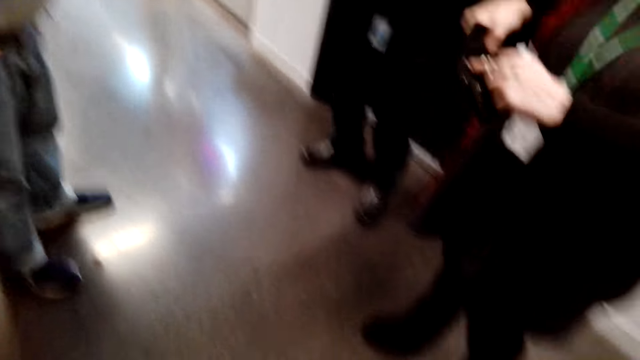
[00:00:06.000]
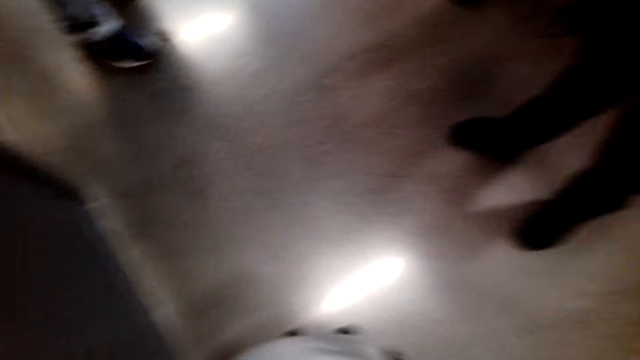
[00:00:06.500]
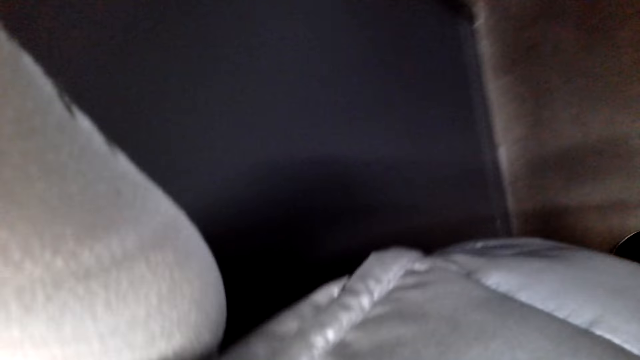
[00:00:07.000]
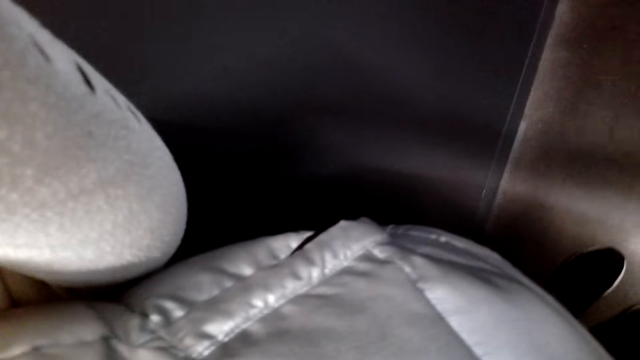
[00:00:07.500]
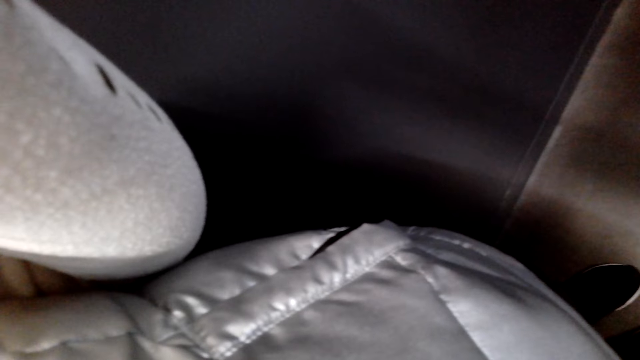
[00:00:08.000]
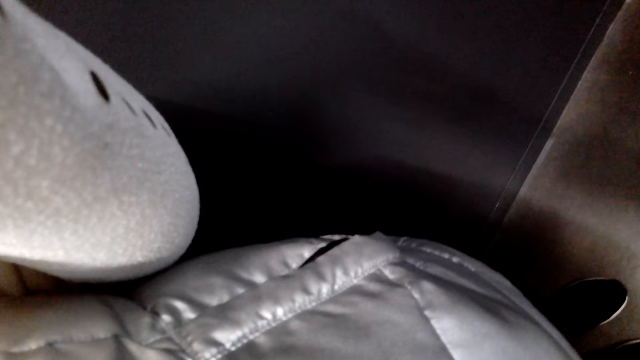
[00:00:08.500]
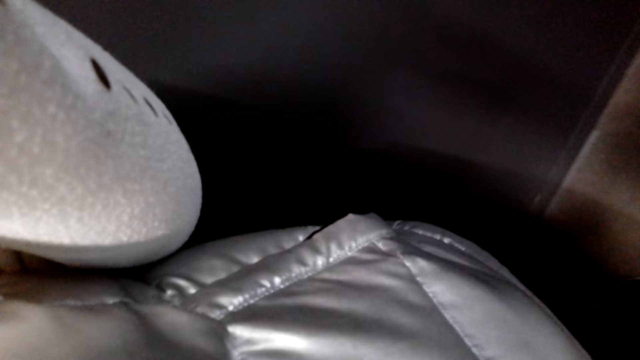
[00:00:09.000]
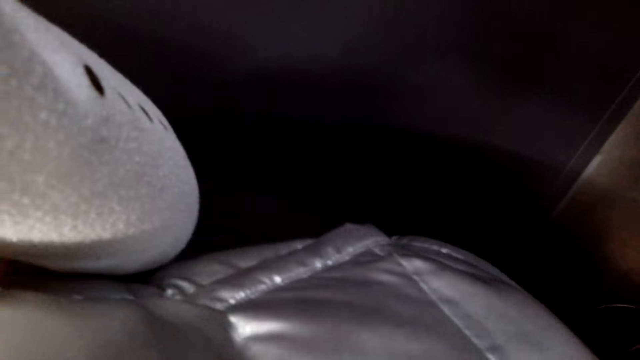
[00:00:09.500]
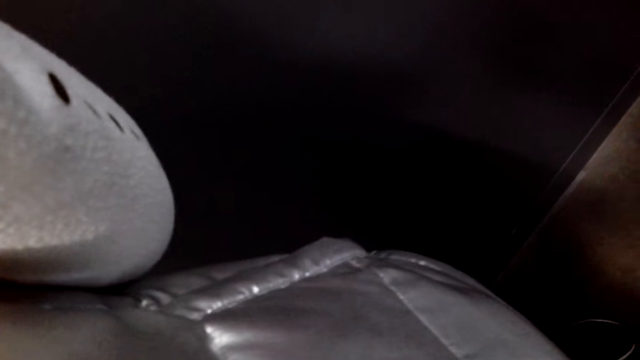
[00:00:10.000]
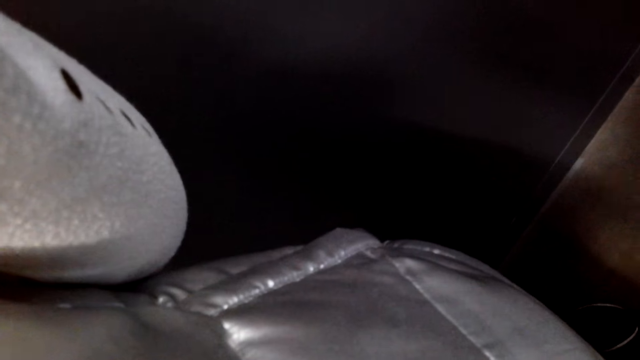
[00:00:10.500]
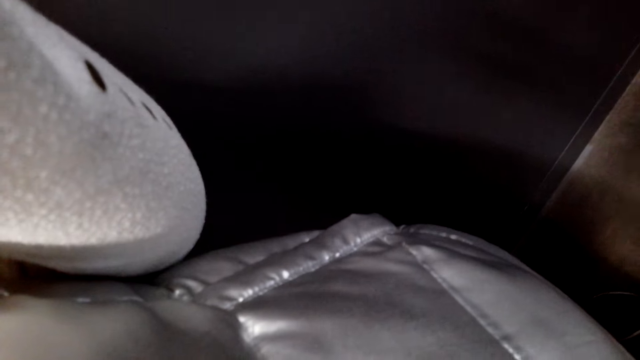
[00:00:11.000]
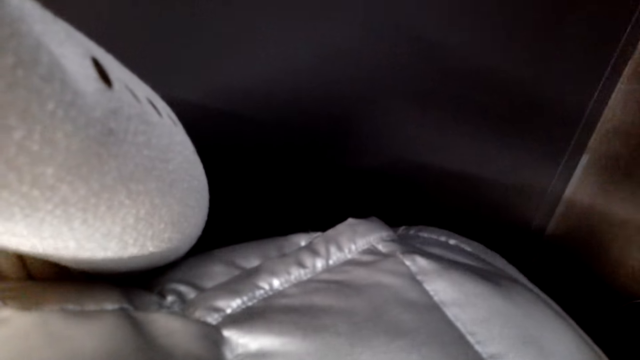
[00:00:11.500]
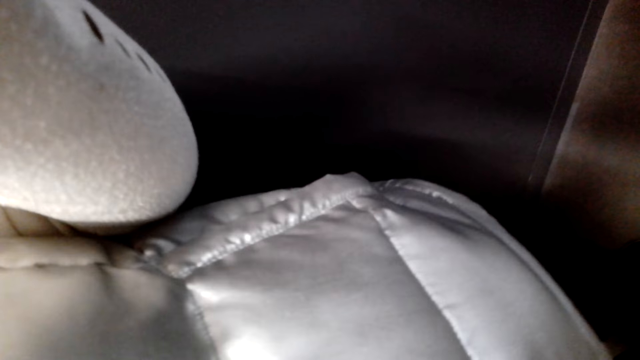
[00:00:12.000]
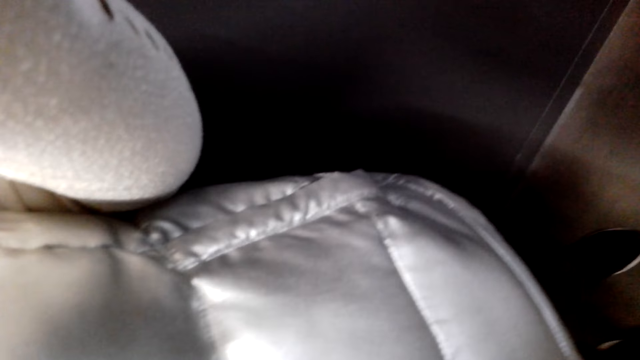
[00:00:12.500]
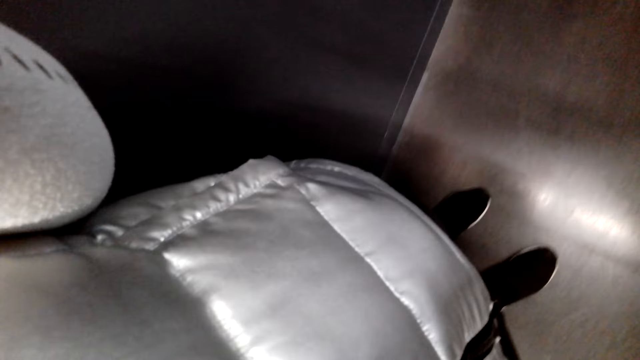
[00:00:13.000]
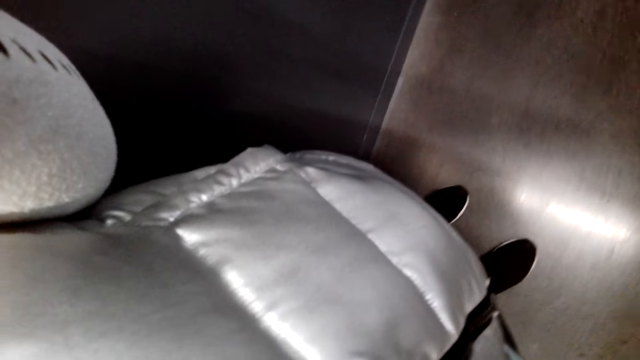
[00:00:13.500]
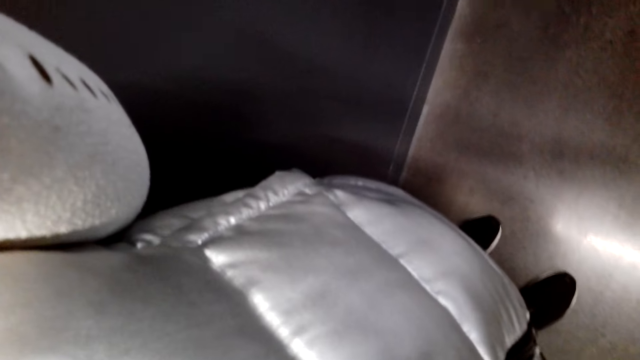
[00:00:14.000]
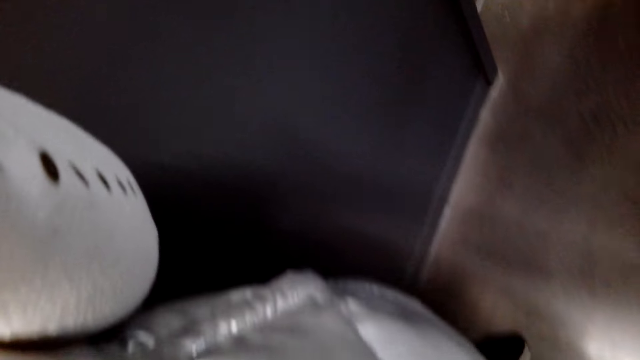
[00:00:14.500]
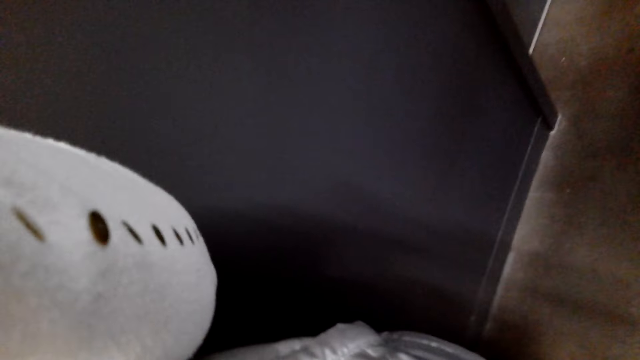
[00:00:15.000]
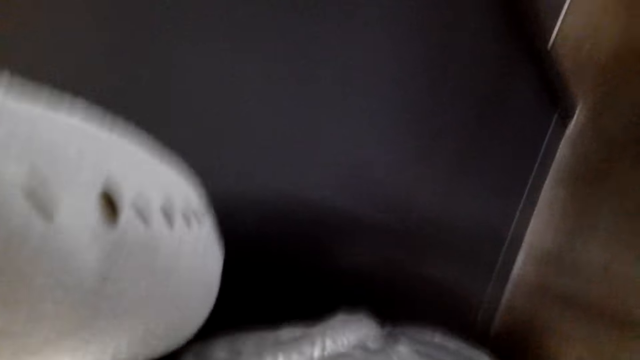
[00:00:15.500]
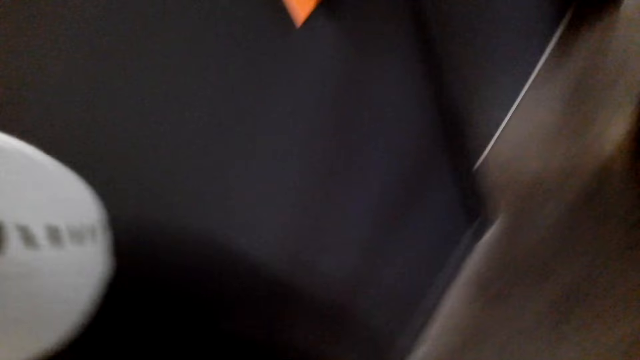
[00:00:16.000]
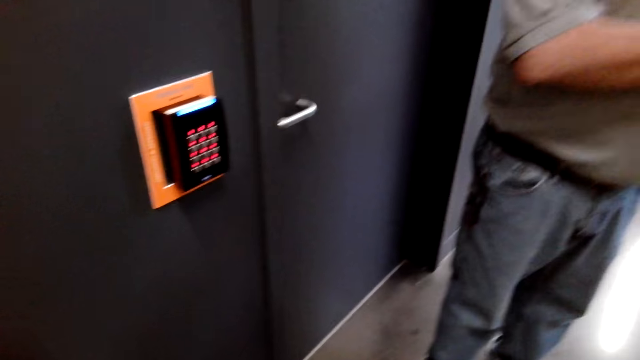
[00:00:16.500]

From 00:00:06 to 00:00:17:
The camera wearer opens a wallet.

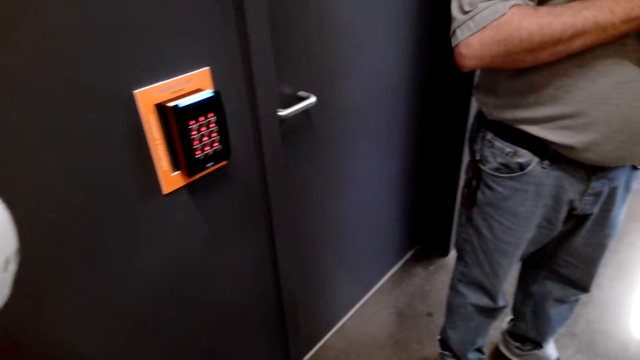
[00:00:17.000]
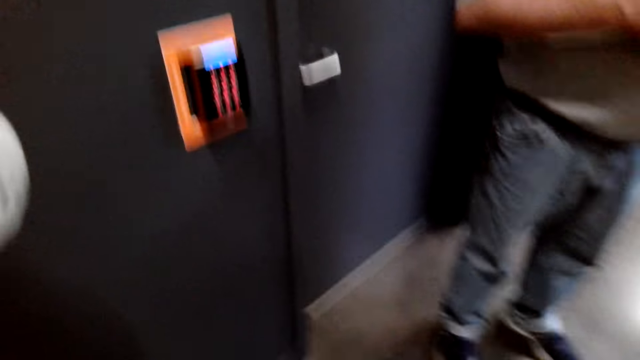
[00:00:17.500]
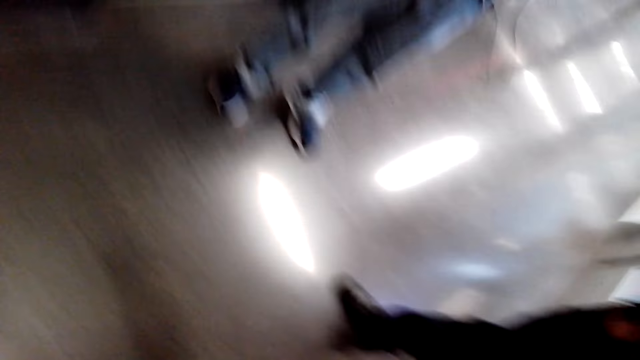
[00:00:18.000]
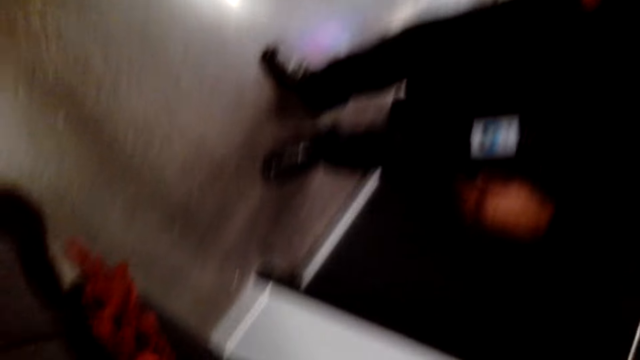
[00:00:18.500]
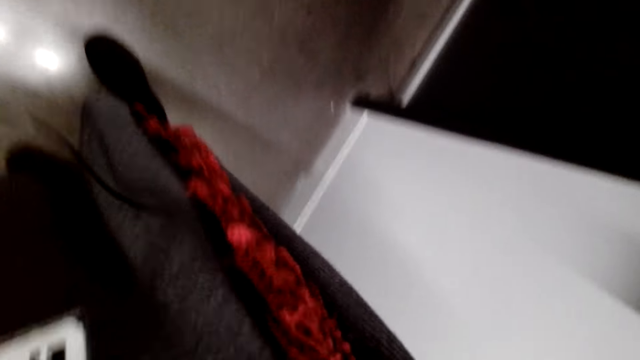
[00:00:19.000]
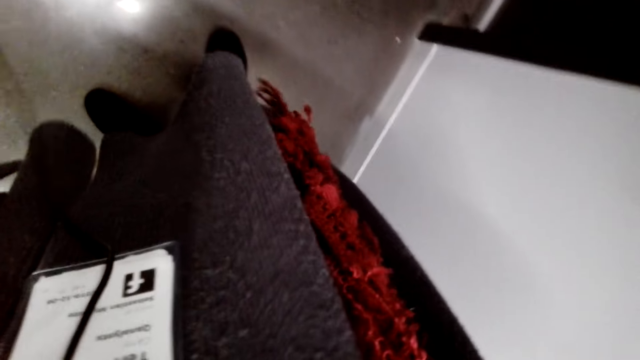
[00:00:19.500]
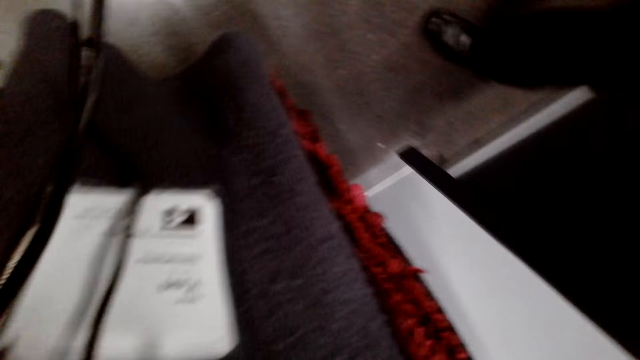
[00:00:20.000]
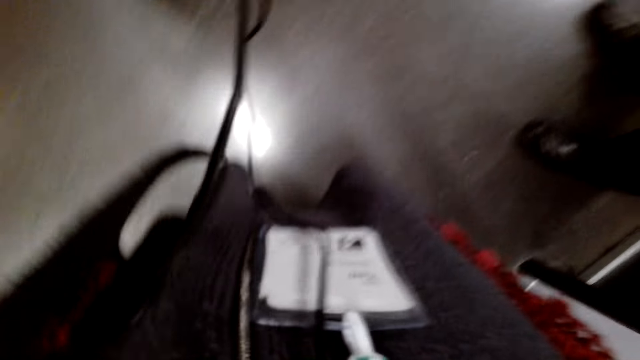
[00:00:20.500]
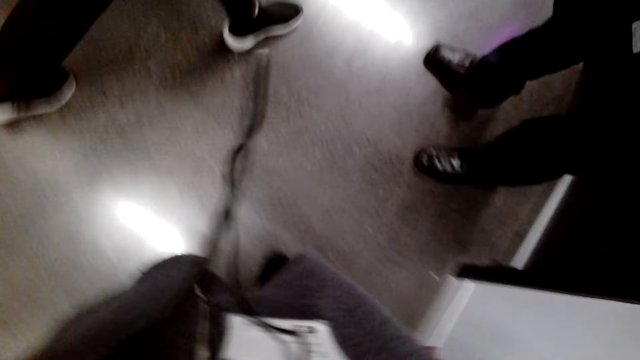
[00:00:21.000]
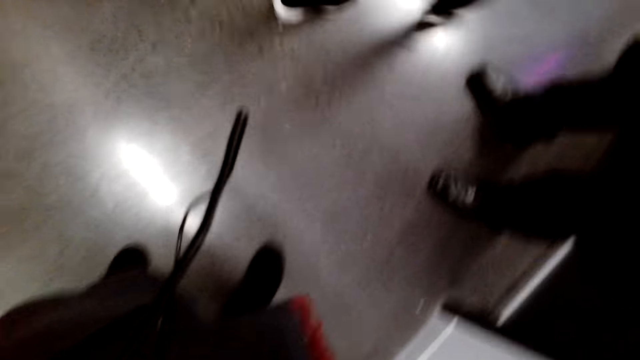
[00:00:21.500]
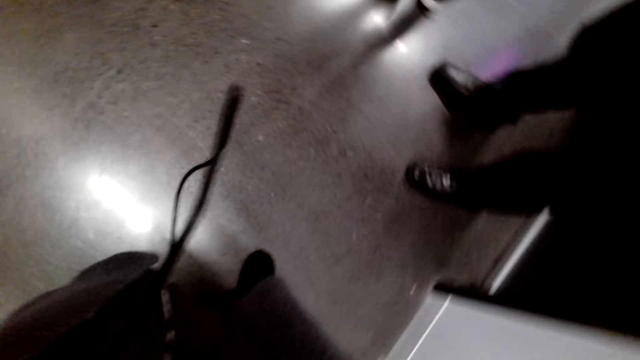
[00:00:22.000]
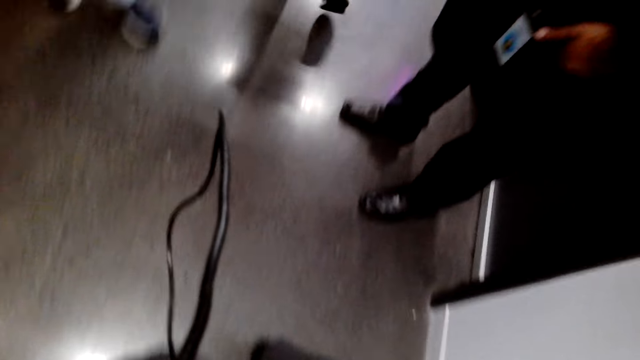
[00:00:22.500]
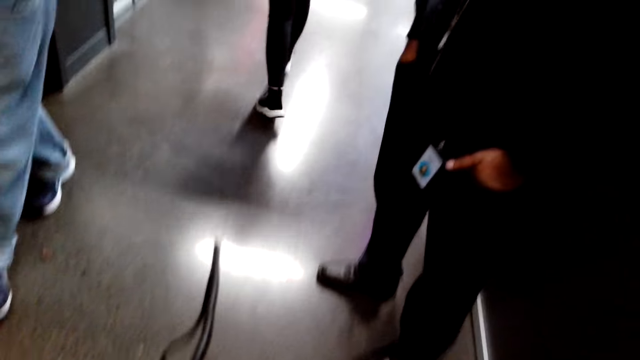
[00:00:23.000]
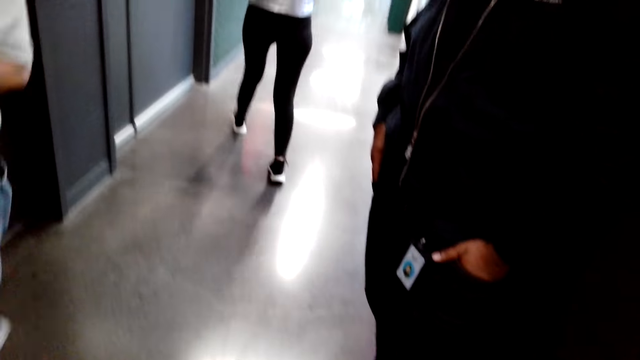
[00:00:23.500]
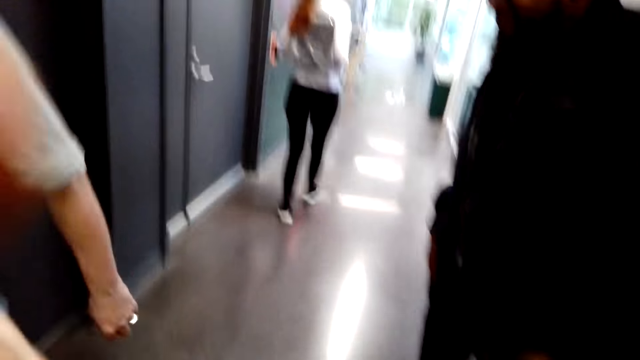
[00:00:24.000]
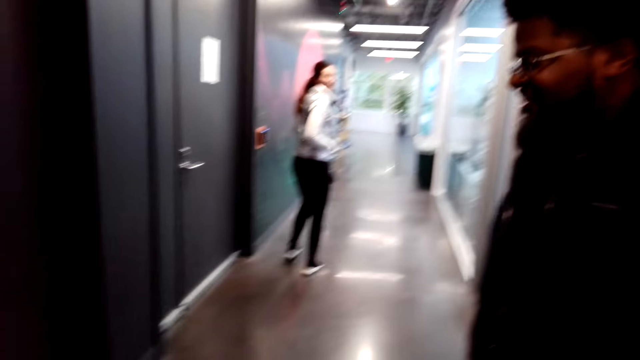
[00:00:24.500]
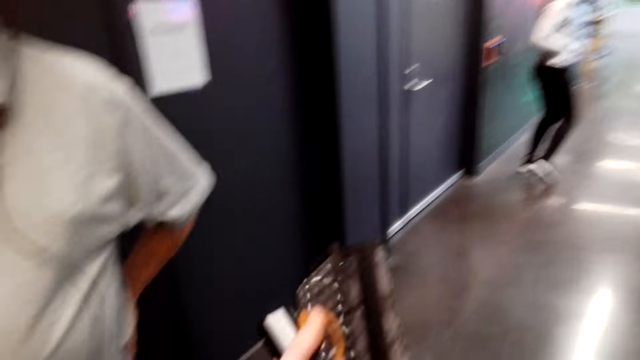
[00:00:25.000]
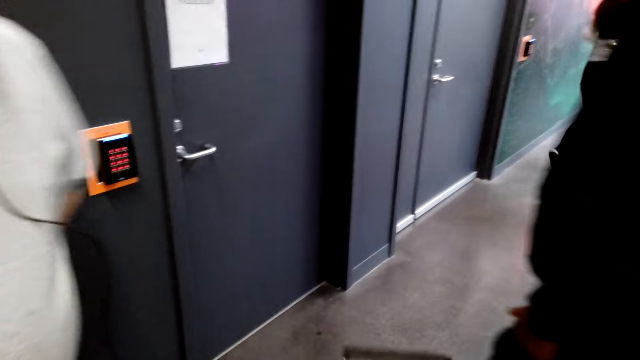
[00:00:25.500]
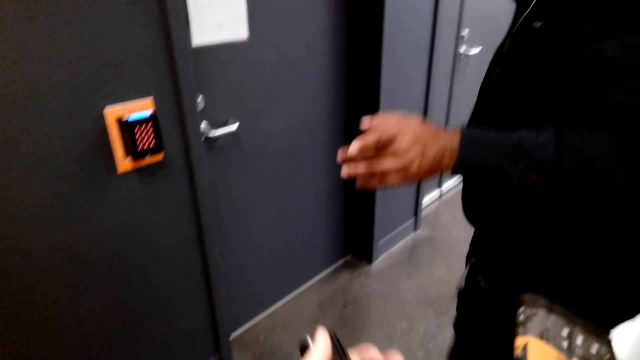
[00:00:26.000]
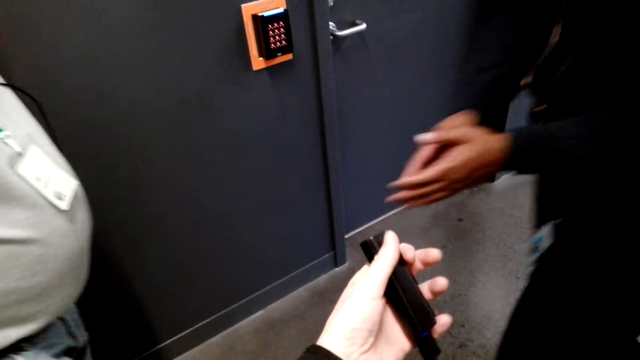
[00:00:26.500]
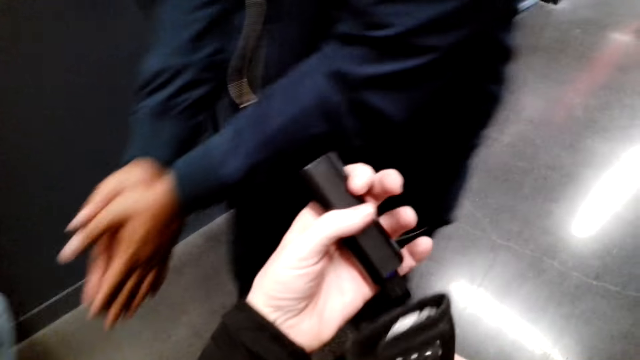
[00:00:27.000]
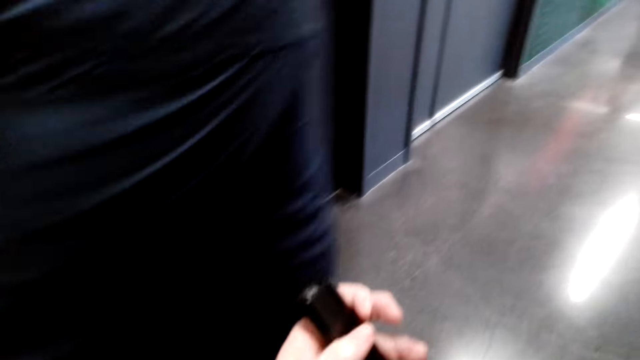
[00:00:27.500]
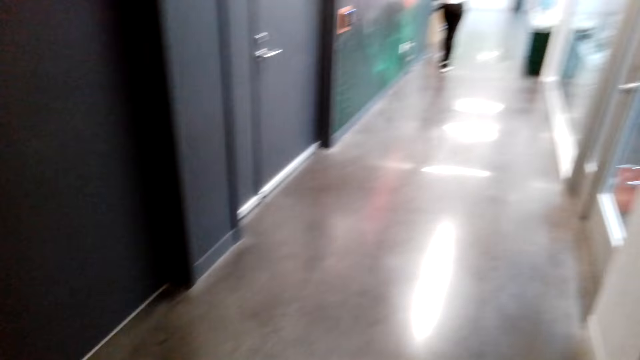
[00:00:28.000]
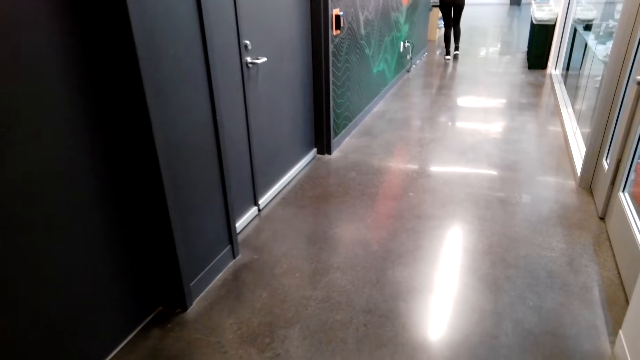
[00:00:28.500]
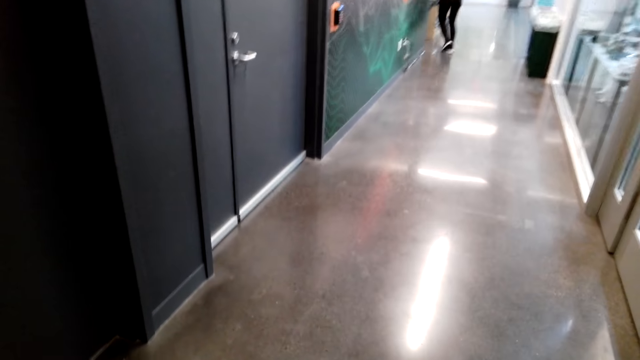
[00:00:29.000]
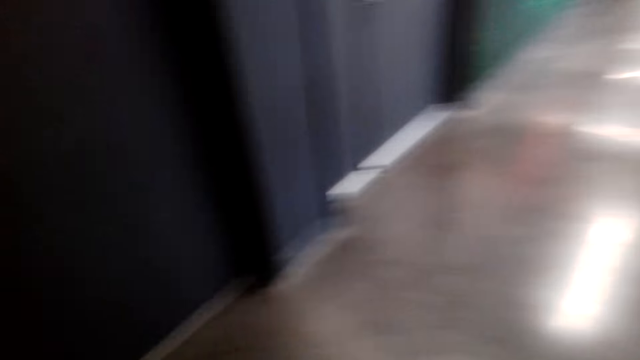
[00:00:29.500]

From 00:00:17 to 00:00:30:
The camera wearer stands in the room. A person speaks to the camera wearer. The camera wearer holds a power bank on her left hand.
